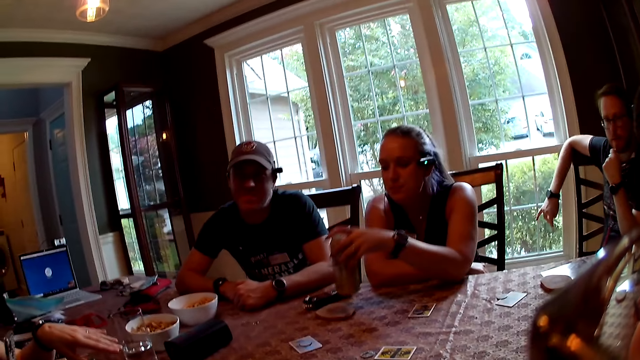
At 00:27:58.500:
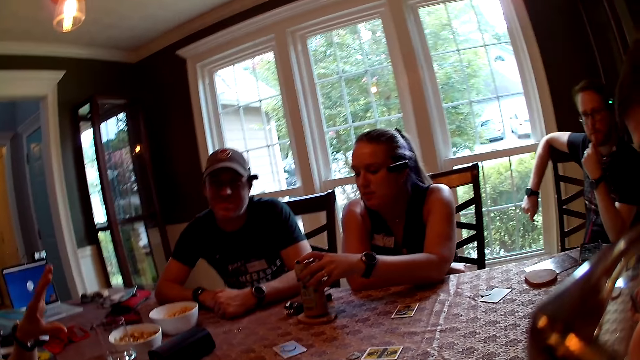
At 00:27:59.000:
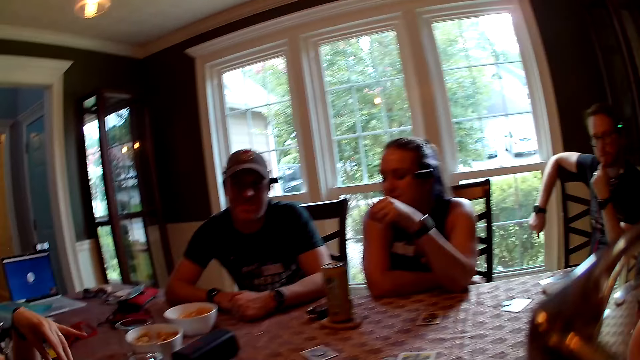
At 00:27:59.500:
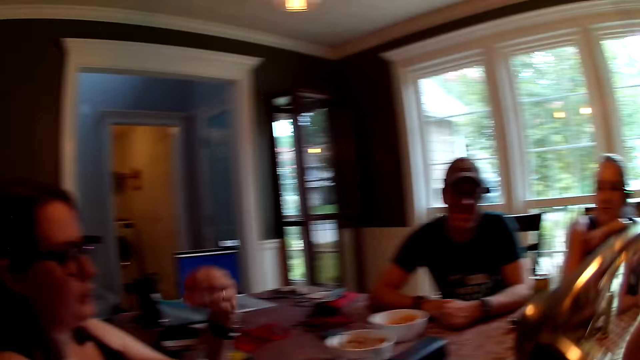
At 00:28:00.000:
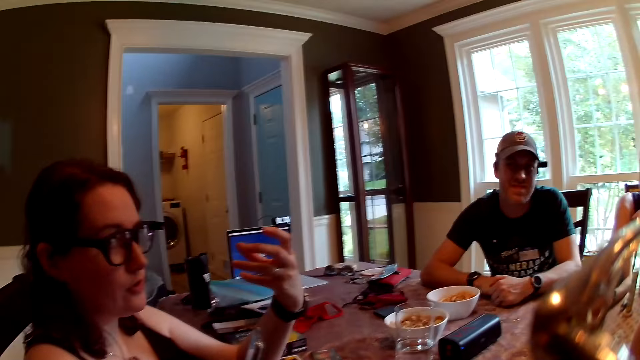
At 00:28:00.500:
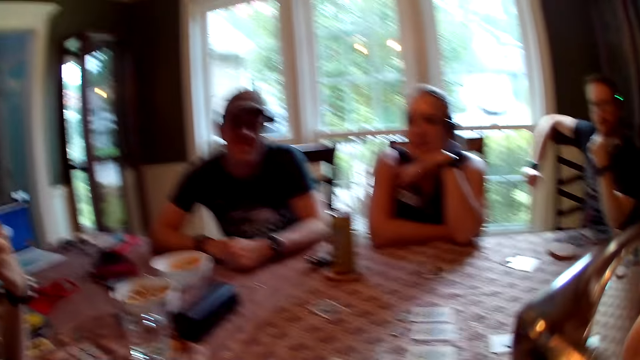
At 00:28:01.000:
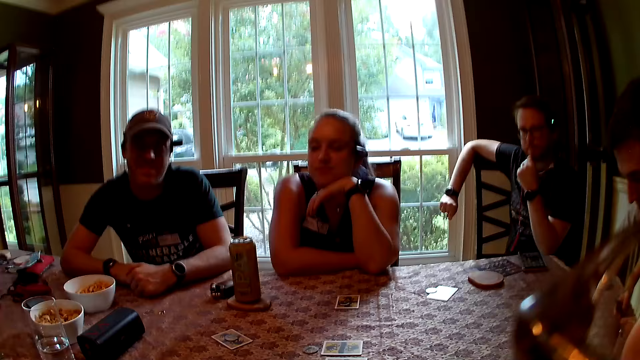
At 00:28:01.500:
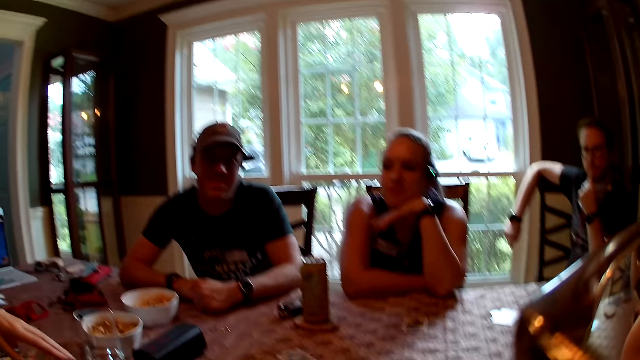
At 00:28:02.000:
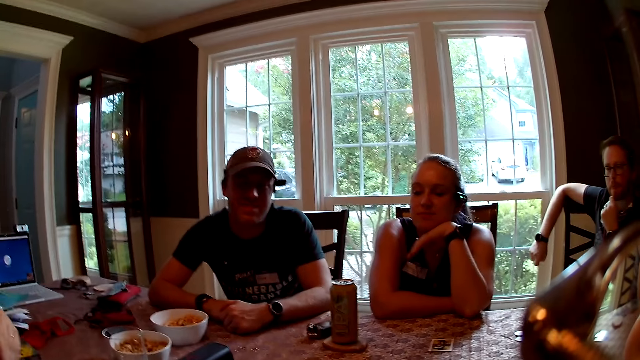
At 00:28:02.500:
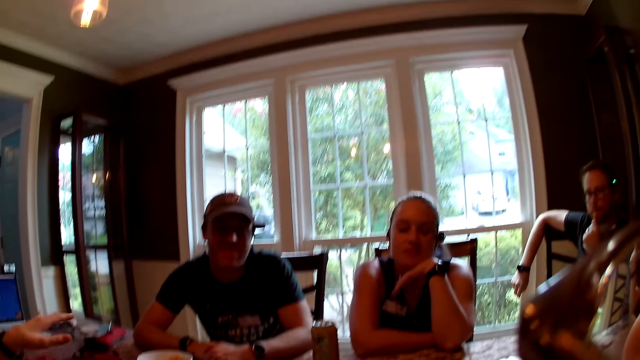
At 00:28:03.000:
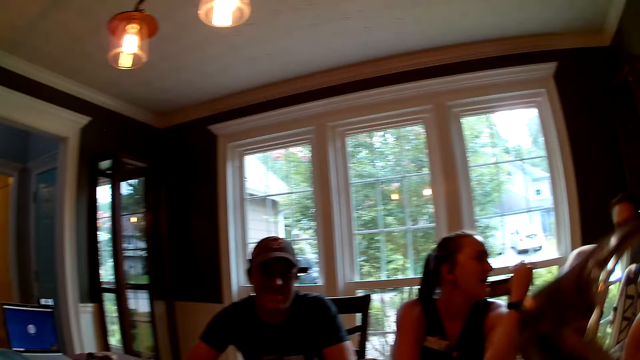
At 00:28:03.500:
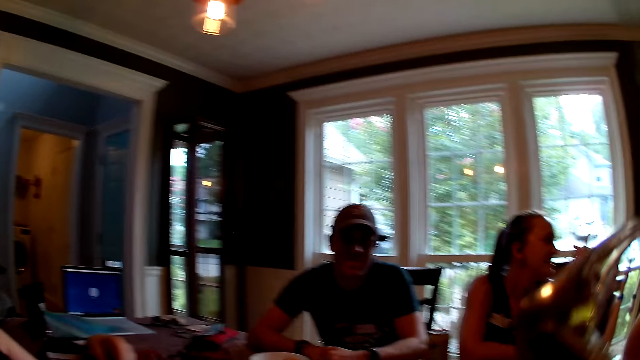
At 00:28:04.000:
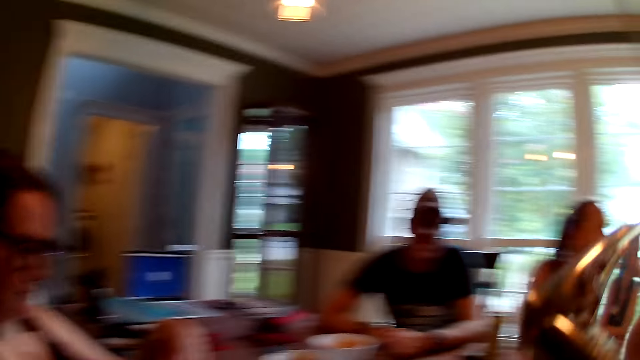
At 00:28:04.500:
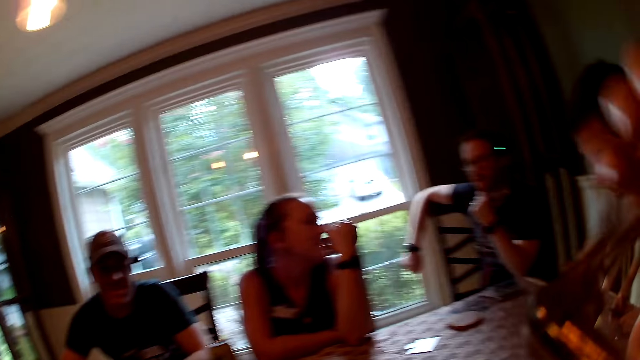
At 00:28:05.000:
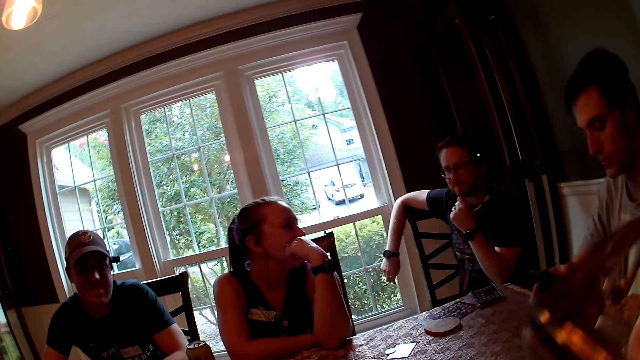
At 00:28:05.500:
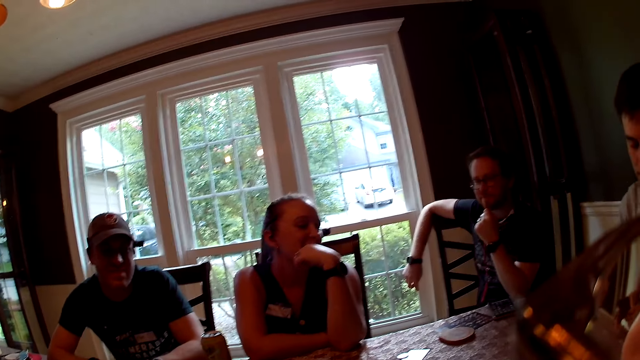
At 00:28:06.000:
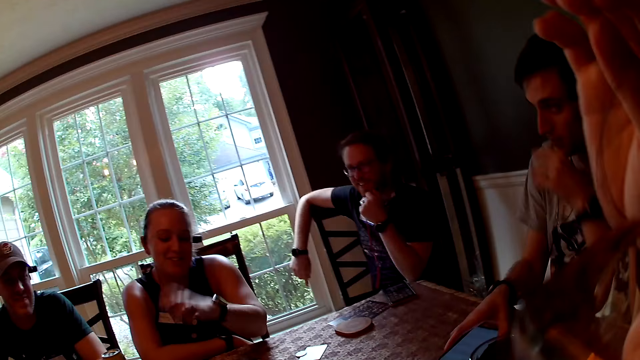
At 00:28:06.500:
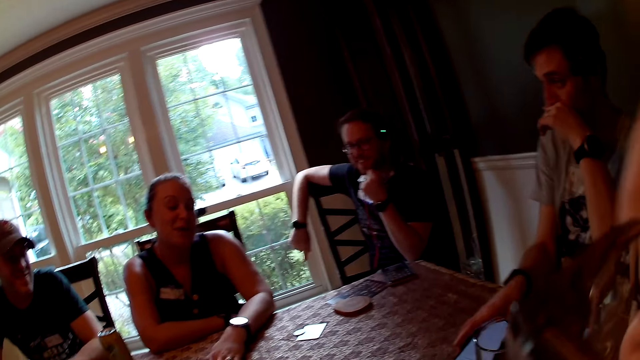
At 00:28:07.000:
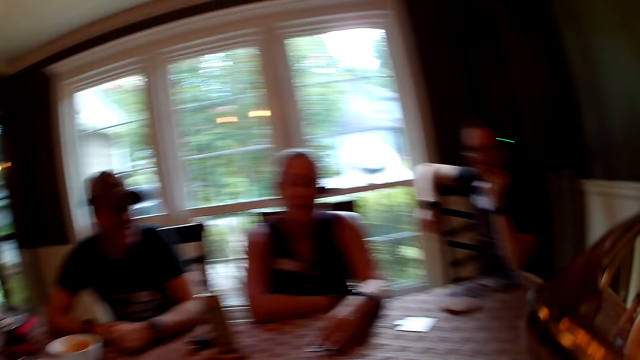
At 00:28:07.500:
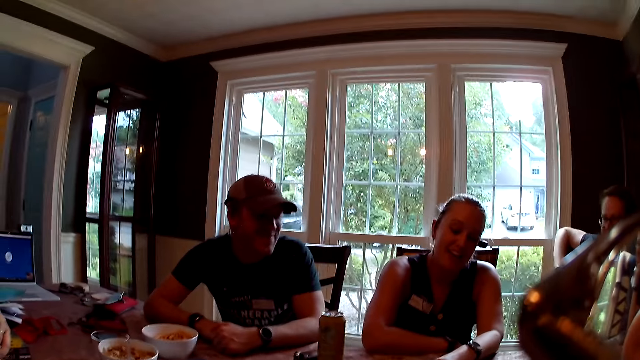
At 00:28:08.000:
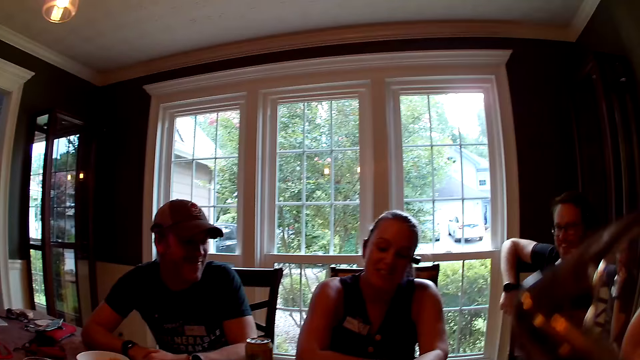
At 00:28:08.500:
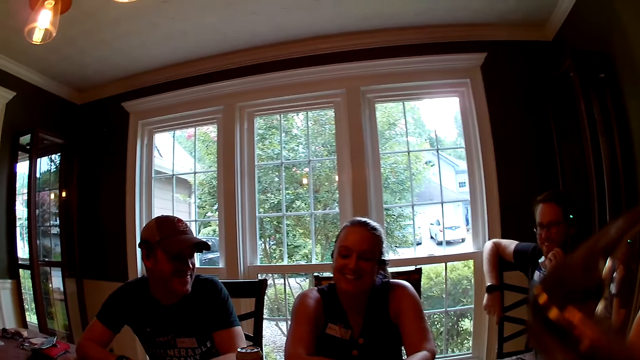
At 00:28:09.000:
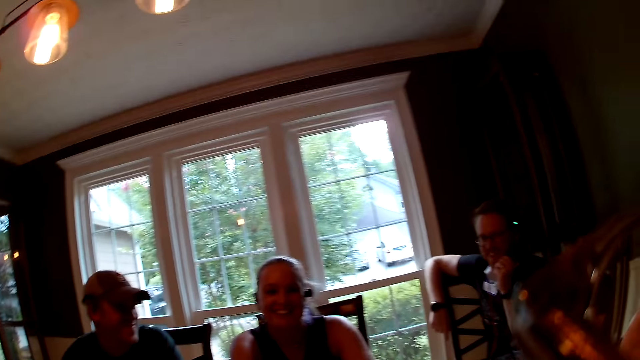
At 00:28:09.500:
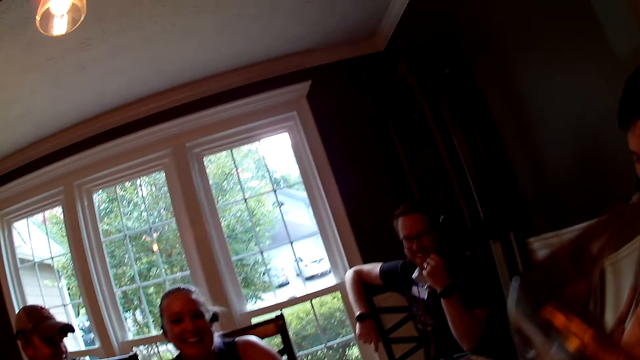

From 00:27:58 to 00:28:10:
A person converses with a man, a woman, another man and a third man. Another woman drops the can on the table with her left hand. The camera wearer converses with the first man, the first woman, the third man, the person and the second man. A fourth man drops the phone on the table with his right hand. The second woman places both hands on the table. The first woman converses with the first man, the second man, the third man and the person.

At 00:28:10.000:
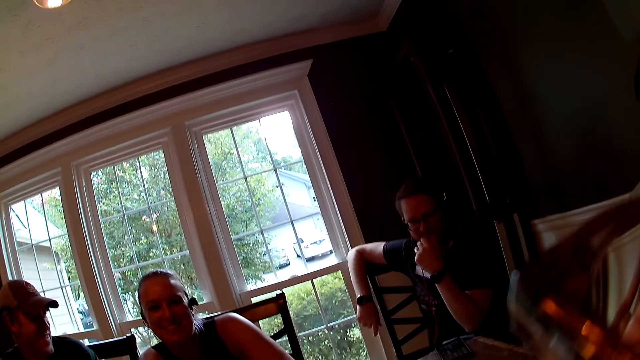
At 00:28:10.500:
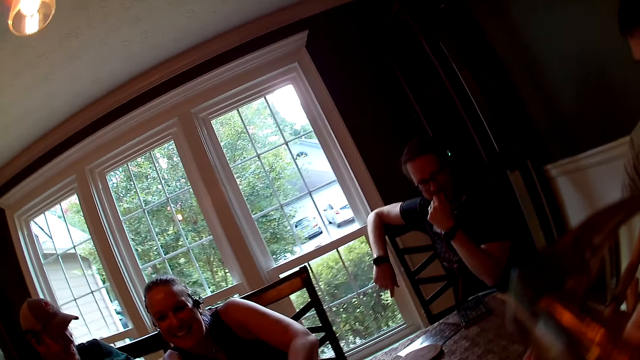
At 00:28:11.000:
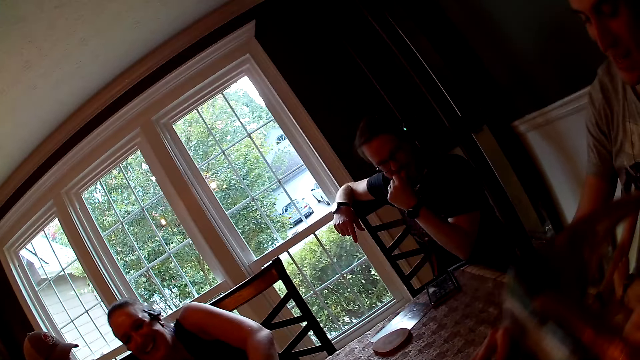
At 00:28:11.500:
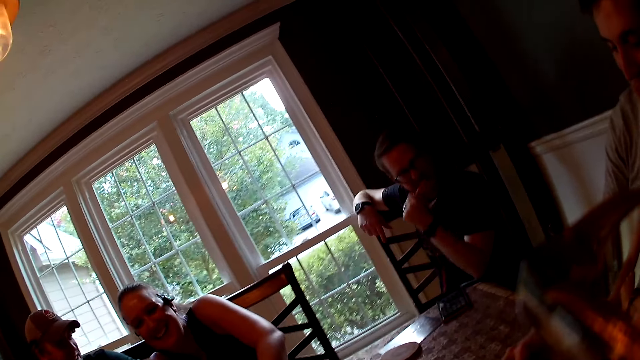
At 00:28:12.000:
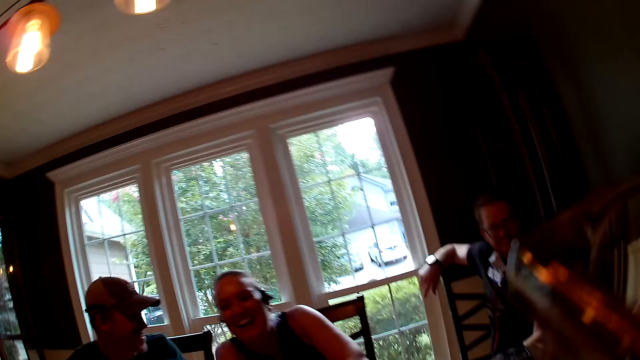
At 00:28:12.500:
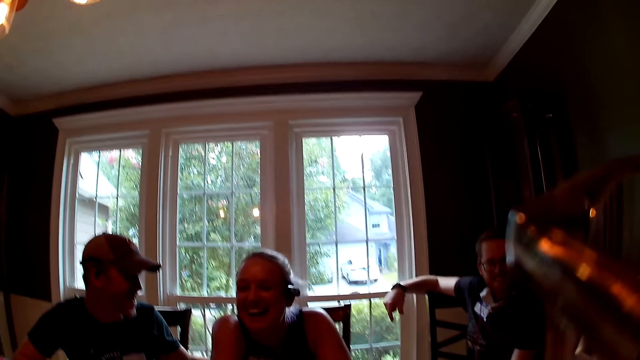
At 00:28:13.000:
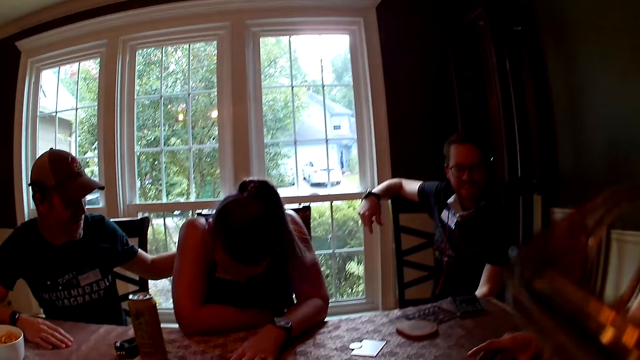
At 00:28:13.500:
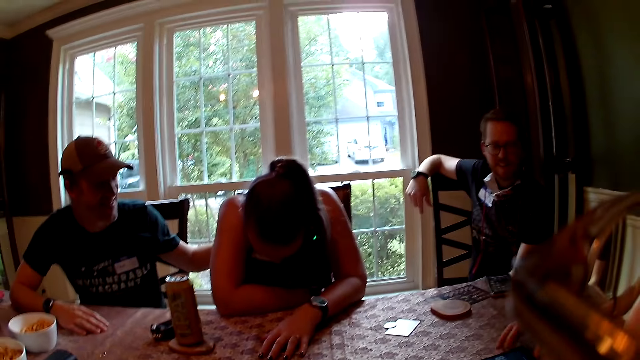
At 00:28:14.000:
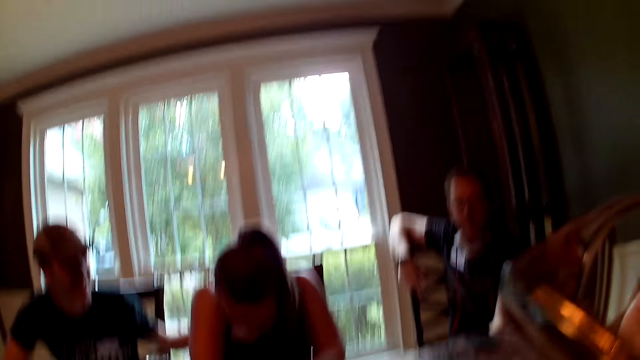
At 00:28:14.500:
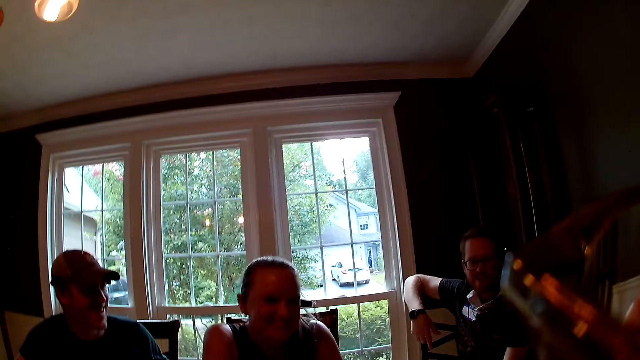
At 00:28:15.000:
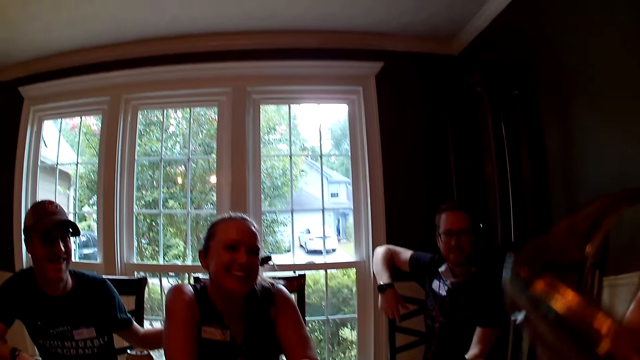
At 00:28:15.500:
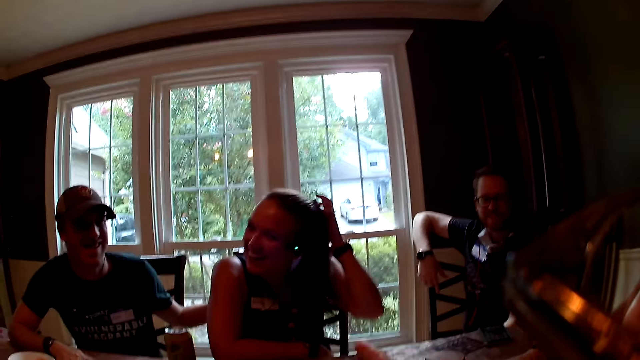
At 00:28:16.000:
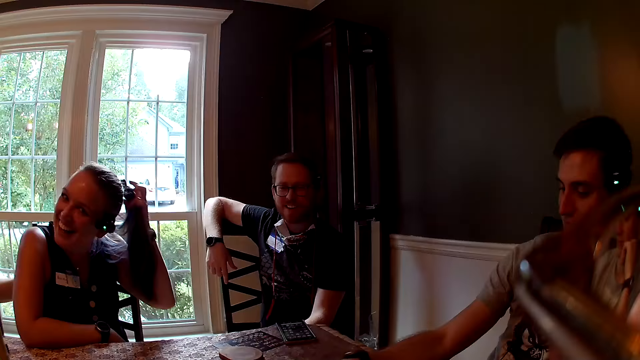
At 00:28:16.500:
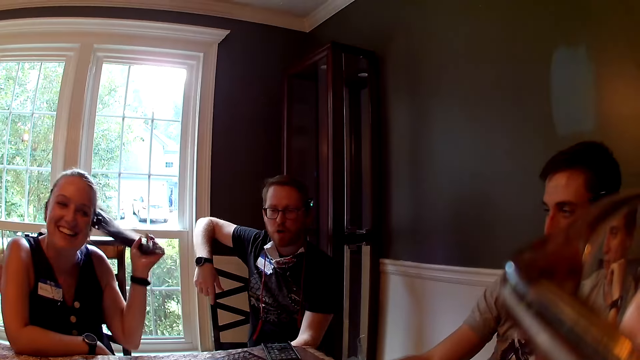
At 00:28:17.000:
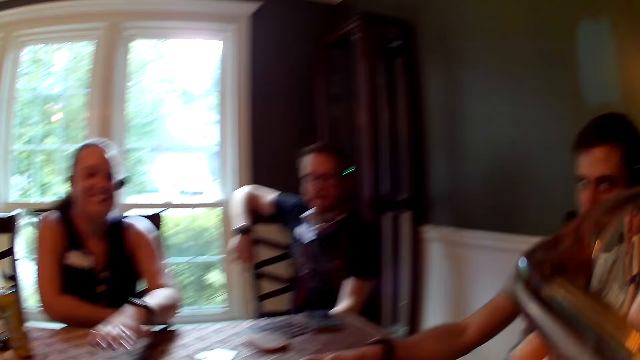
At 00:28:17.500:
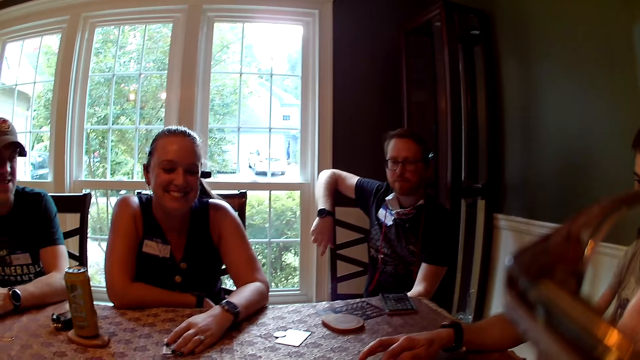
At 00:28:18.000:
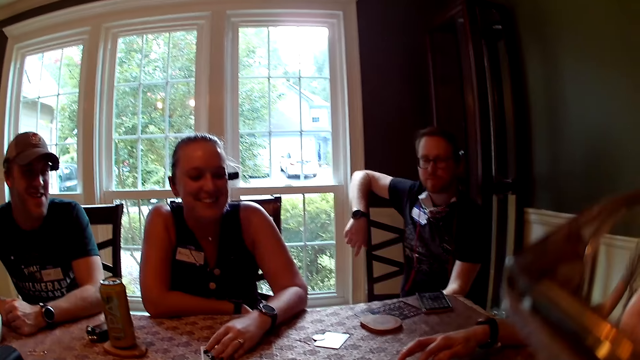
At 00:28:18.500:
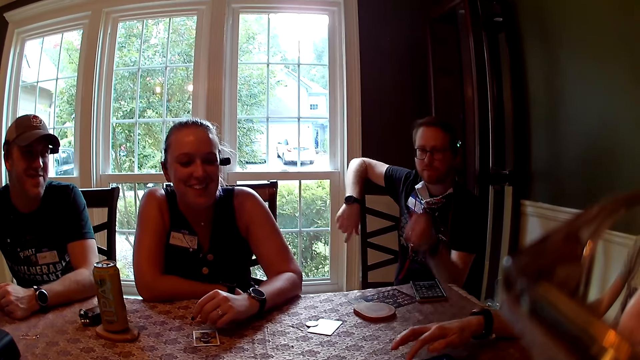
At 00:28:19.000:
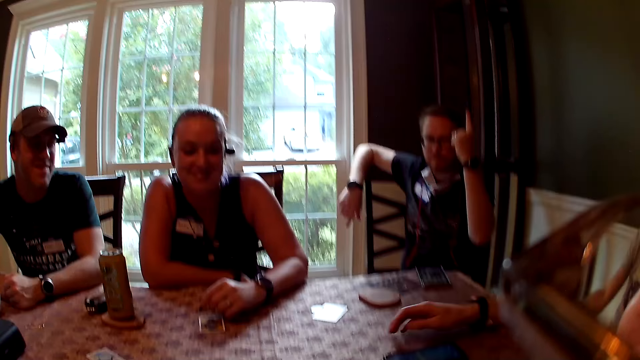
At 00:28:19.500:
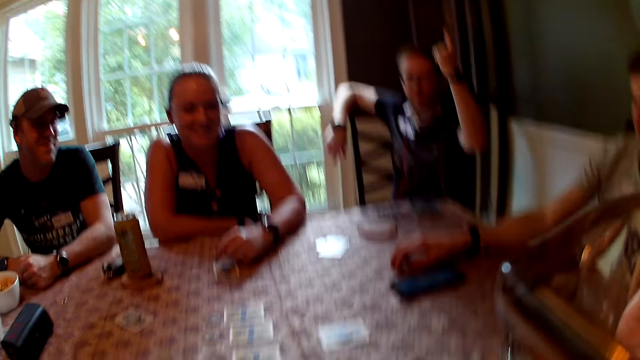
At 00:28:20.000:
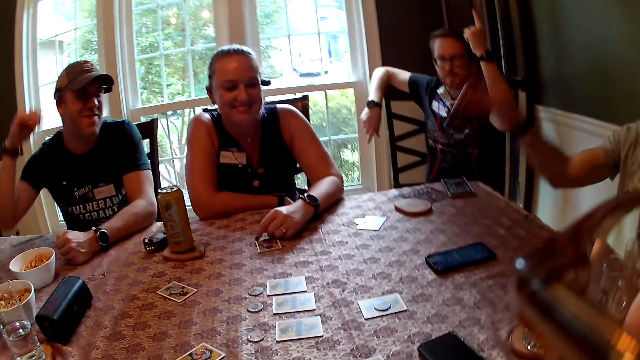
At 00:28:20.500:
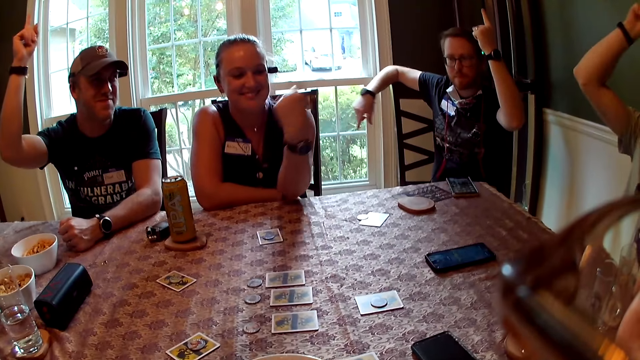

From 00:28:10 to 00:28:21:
A man converses with another man, a woman, a third man and a person. The second man converses with the first man, the woman, the third man and the person. A fourth man touches another woman with his right hand. The camera wearer converses with the first man, the first woman, the second man, the person and the third man.
